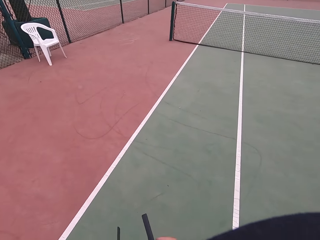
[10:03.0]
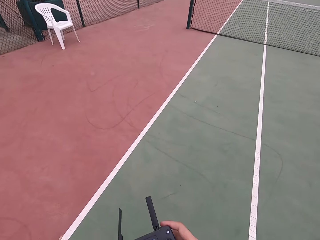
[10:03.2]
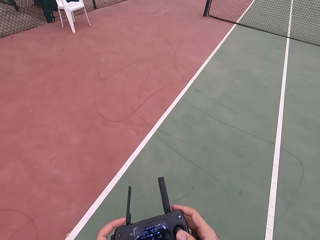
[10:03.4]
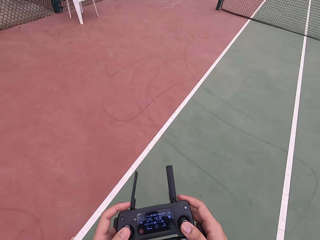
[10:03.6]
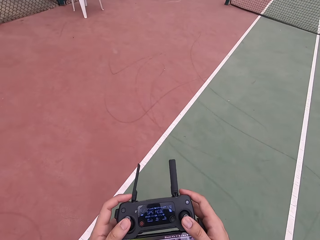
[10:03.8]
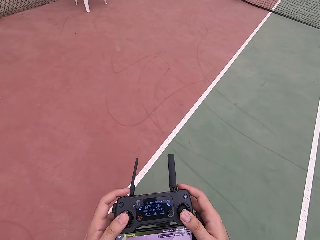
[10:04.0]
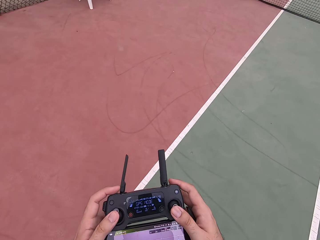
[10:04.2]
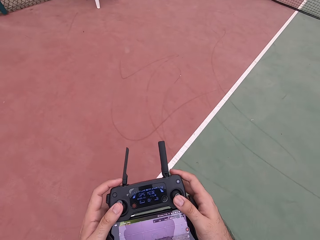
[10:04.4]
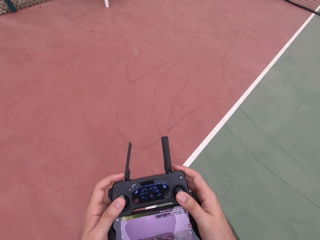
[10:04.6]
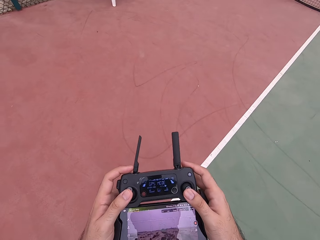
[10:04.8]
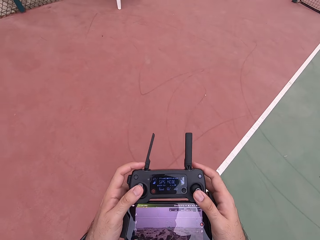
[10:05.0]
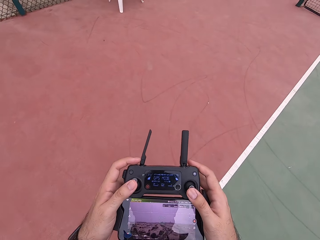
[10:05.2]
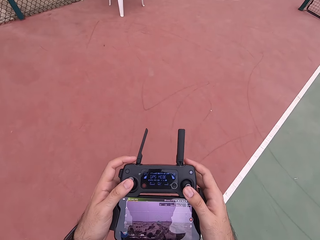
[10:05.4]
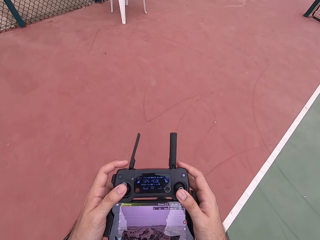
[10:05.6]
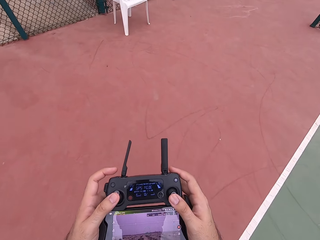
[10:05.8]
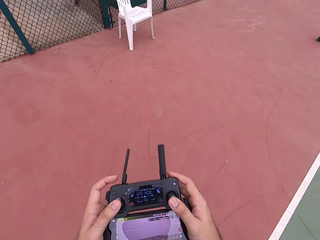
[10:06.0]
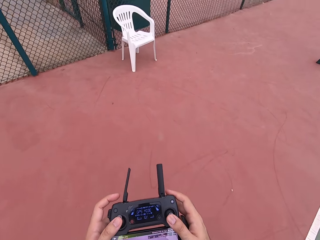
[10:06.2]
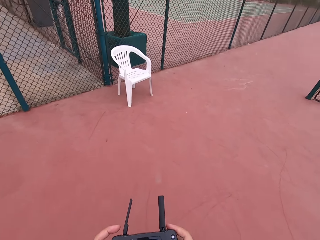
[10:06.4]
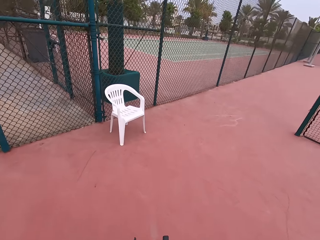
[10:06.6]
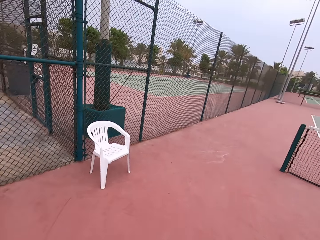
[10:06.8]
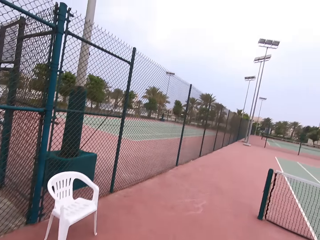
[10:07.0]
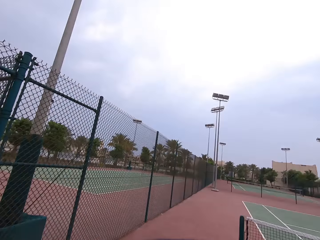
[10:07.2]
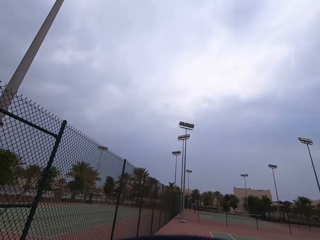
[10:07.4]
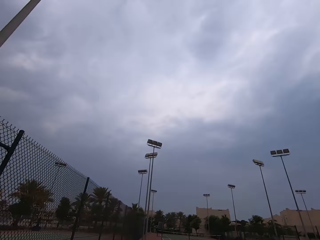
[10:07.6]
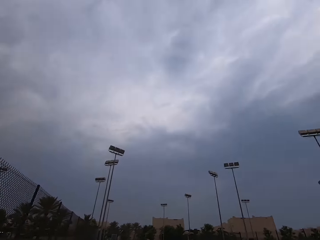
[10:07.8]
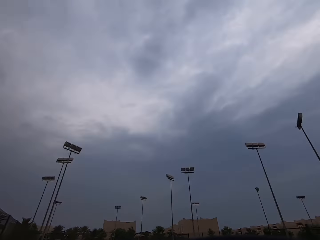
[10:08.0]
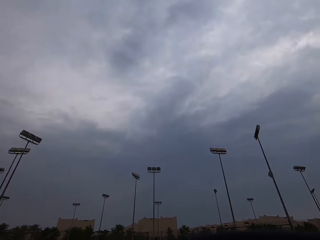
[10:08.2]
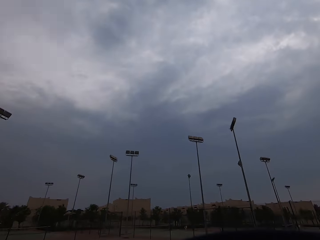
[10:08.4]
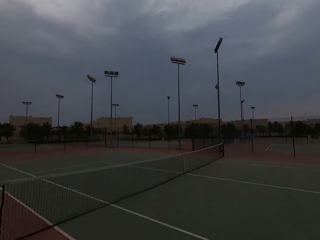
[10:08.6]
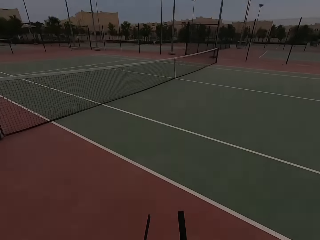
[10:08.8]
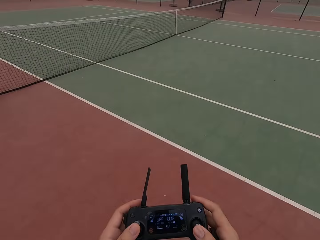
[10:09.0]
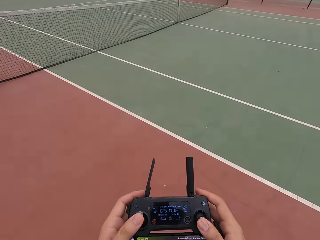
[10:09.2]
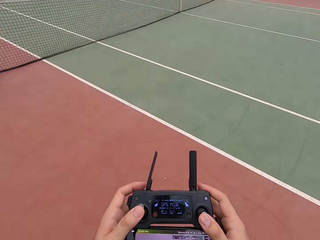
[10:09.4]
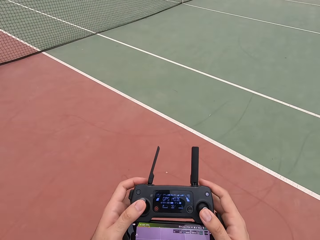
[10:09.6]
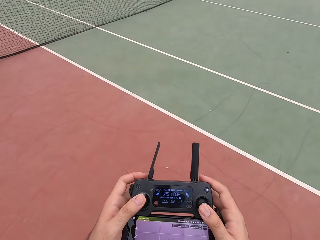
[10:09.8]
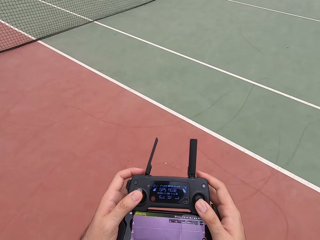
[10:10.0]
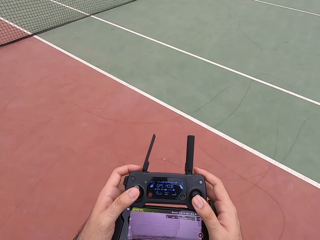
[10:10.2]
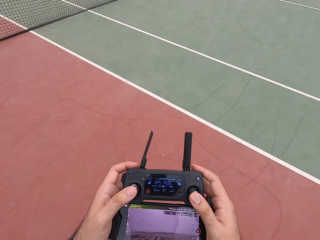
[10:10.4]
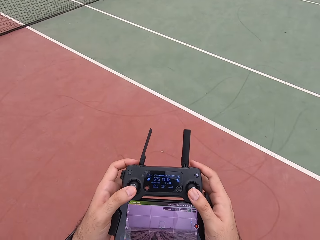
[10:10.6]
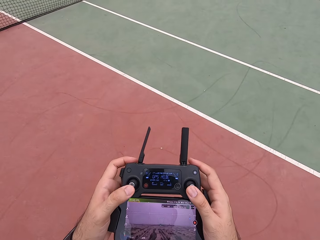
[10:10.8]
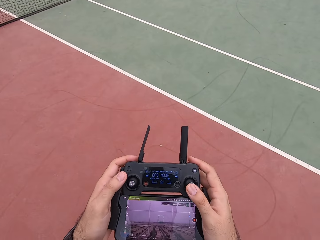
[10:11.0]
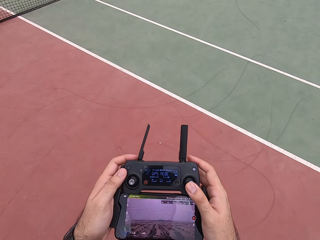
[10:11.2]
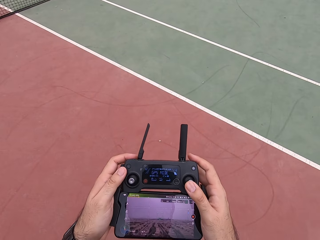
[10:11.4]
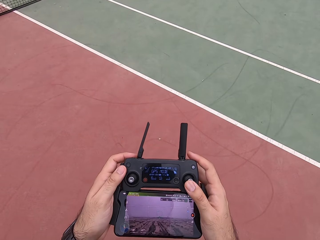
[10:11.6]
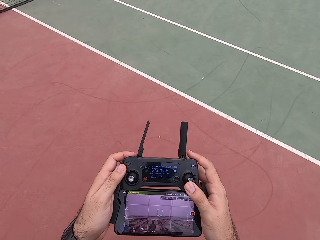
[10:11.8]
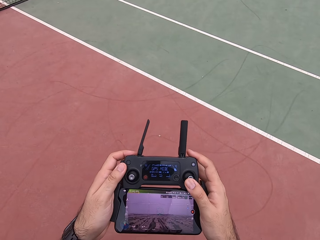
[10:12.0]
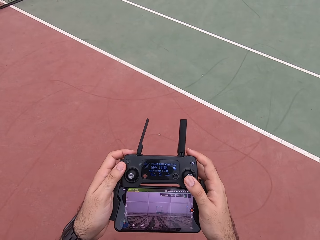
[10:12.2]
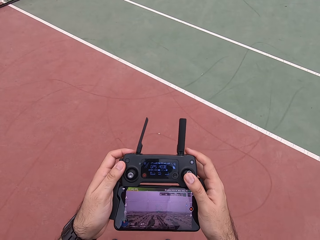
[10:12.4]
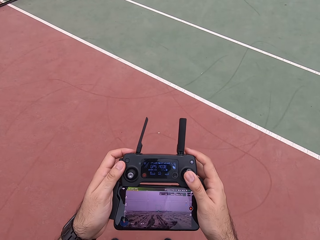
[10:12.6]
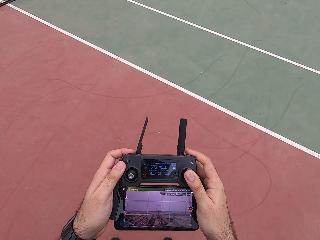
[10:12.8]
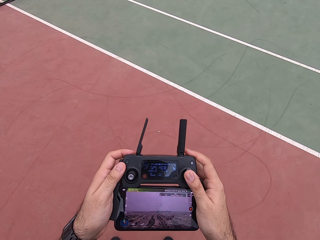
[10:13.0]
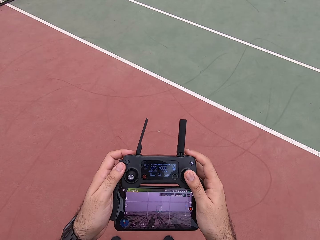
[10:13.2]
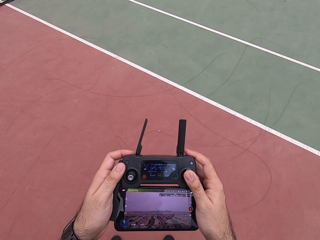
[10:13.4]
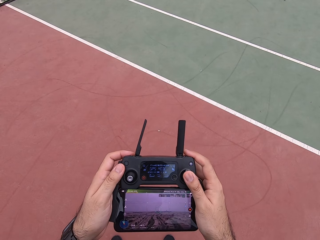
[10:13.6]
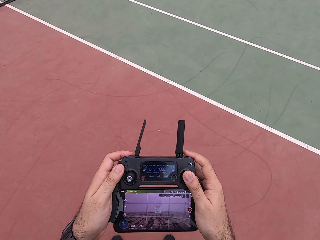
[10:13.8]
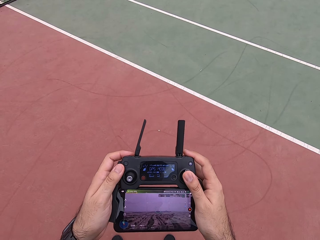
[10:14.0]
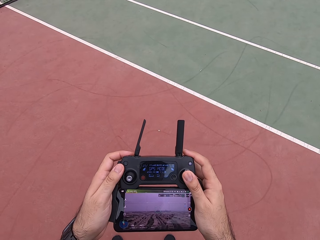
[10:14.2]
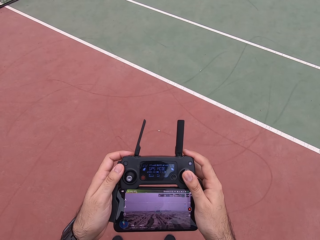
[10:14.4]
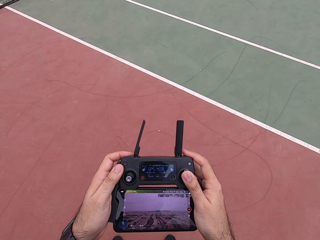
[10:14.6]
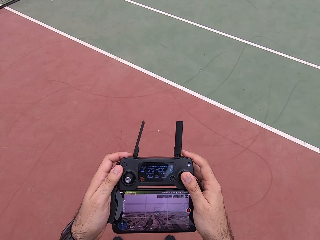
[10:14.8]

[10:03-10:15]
The camera wearer looks up. They use the drone remote.

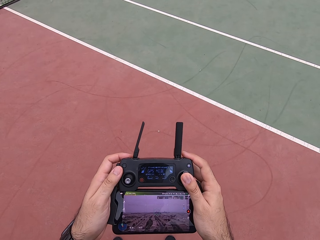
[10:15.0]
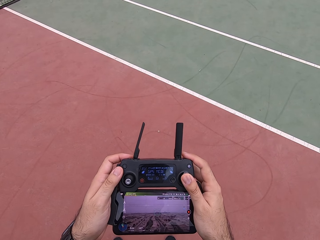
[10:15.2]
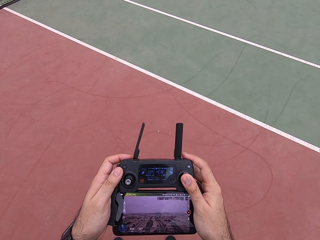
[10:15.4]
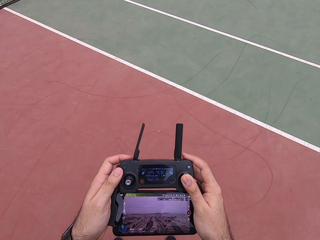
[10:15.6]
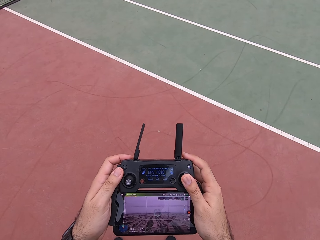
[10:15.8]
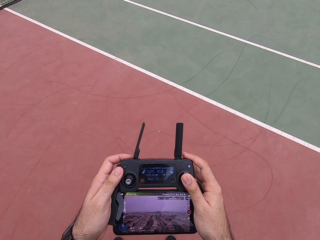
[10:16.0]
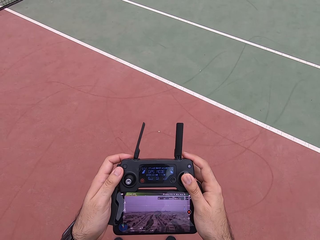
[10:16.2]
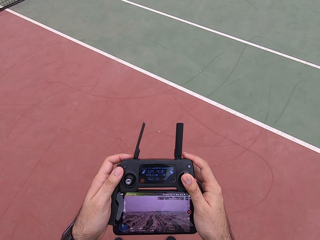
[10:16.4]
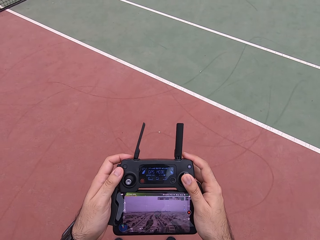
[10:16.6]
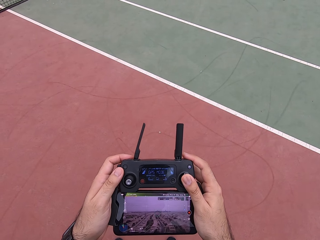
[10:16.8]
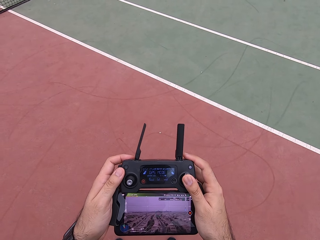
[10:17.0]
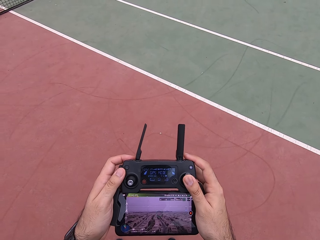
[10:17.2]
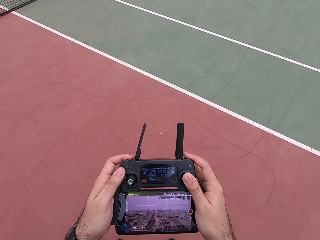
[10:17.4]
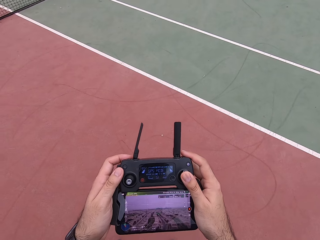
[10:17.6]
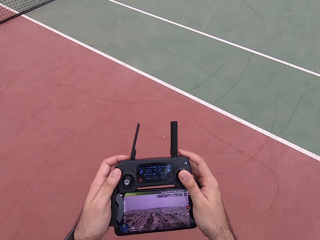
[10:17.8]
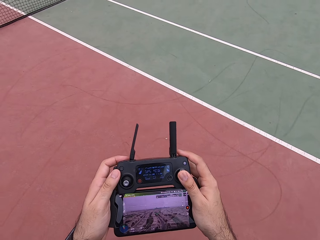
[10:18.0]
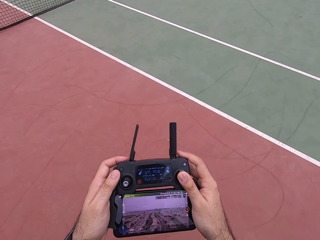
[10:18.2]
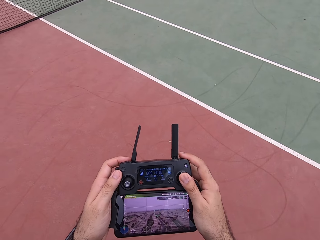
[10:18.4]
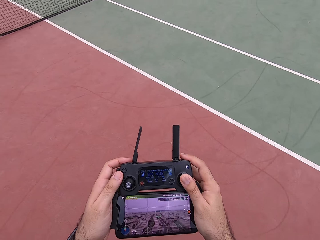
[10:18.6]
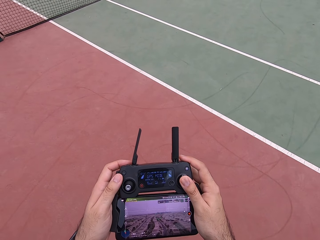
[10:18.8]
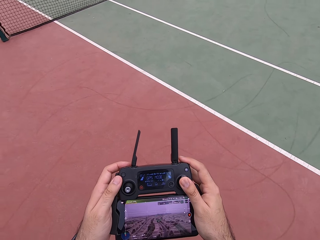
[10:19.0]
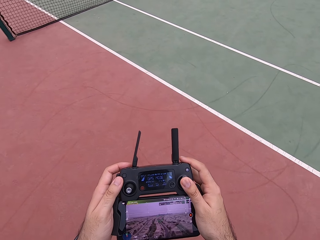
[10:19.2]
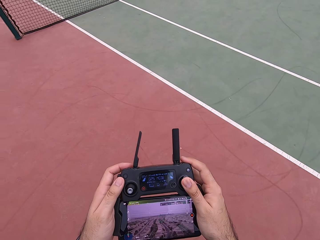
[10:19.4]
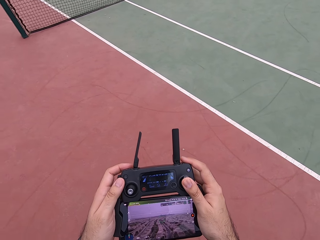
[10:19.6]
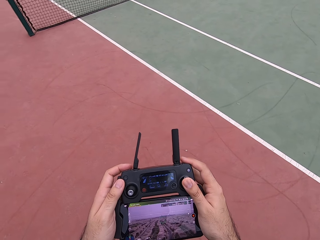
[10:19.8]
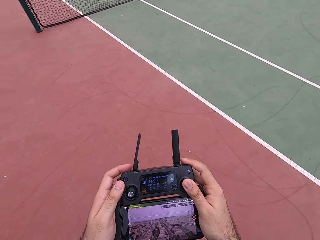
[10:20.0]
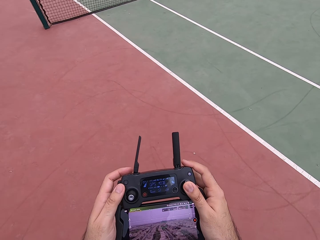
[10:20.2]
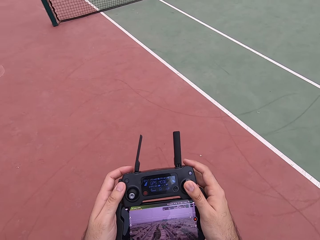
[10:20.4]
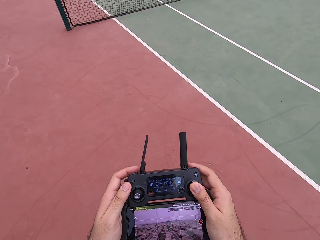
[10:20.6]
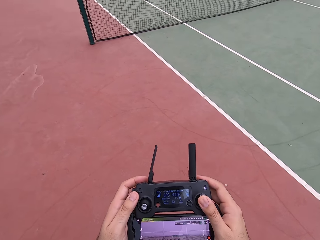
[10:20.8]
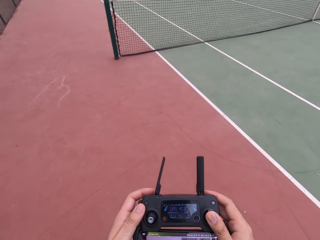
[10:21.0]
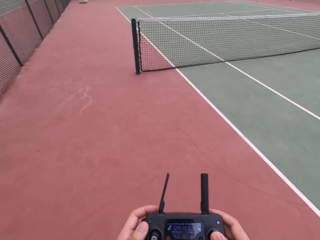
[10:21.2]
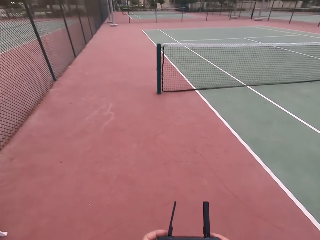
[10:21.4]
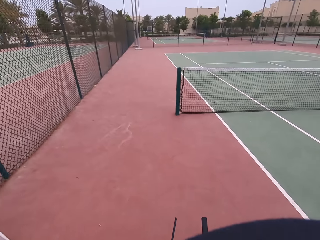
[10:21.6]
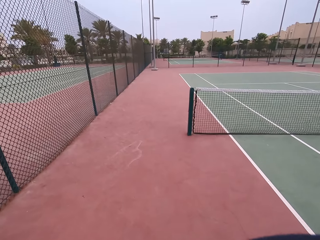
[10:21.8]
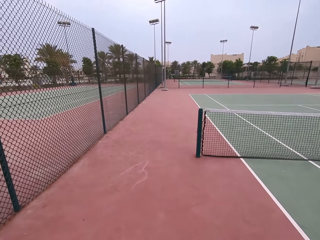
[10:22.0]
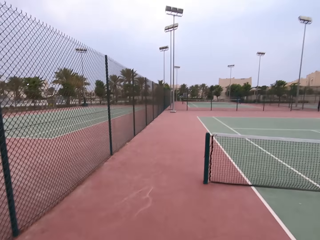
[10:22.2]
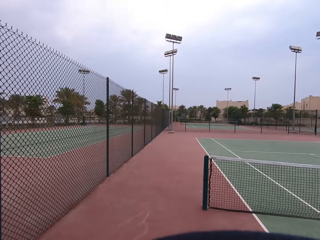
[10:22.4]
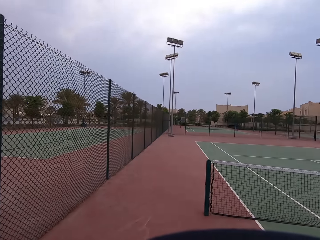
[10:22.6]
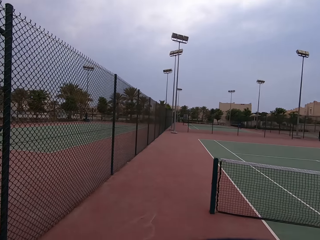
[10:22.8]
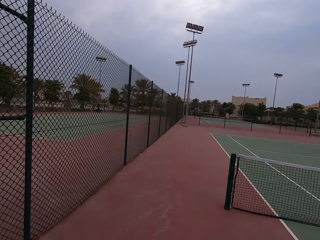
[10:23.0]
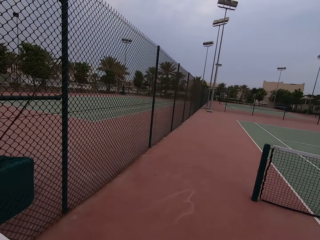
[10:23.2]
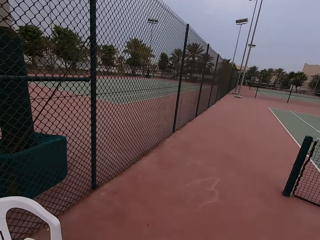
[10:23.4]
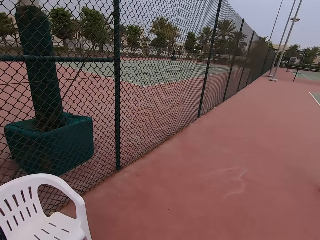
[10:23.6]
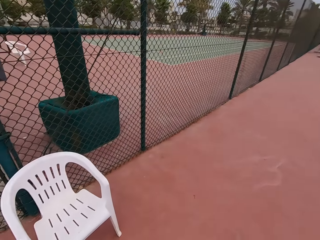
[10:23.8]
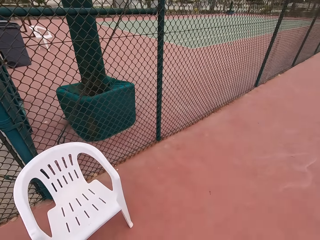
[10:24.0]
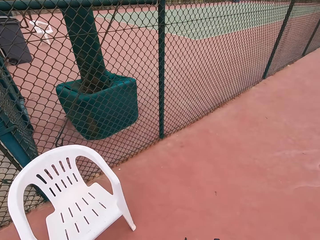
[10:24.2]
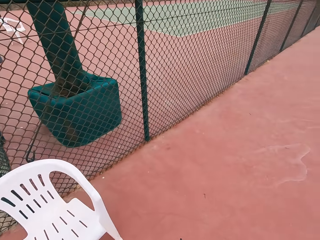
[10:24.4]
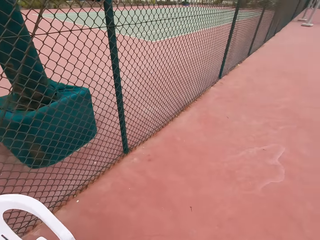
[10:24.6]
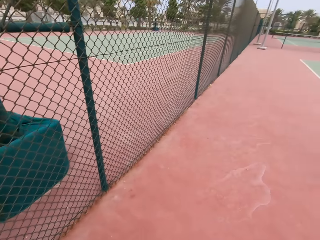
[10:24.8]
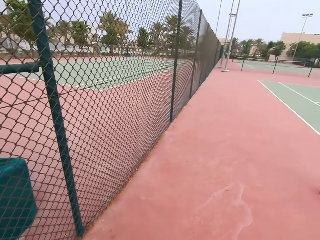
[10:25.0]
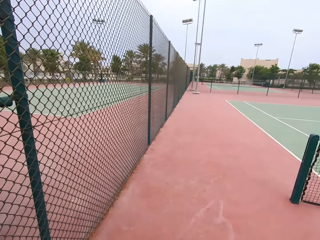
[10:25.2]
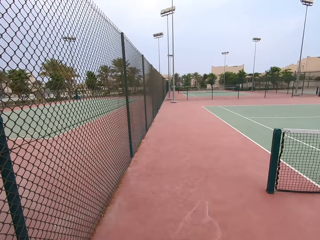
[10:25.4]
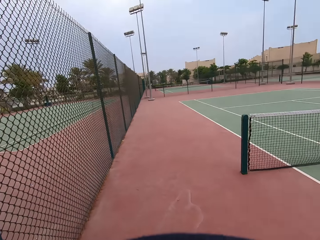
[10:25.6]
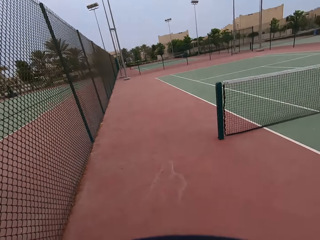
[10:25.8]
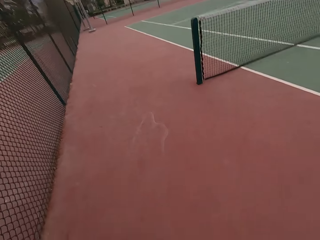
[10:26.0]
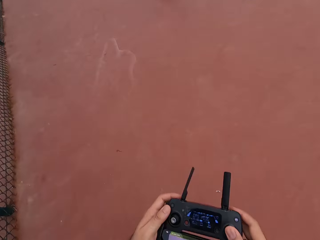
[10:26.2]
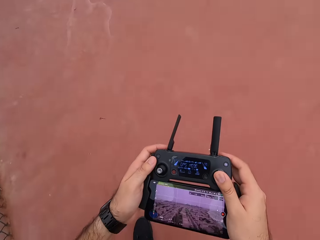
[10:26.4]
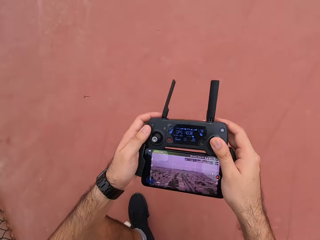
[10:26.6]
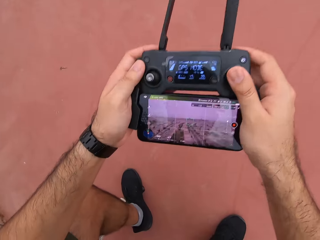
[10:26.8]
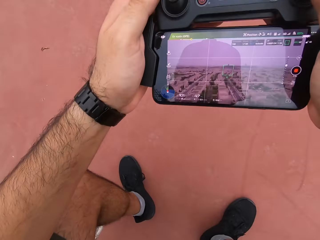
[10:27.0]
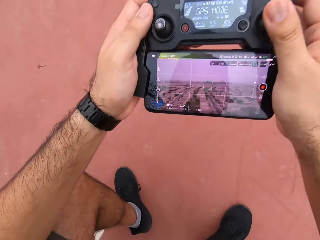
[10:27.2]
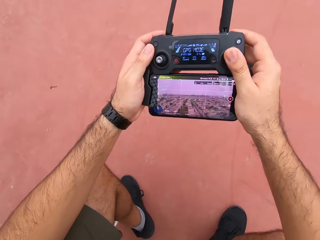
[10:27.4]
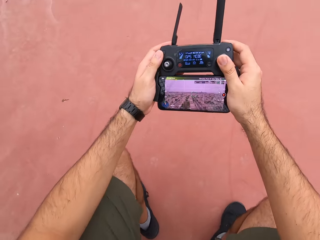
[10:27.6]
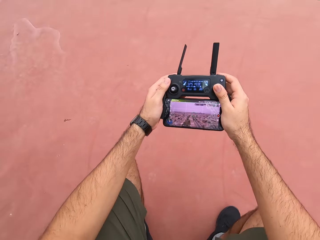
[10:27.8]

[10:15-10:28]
The camera wearer sits on a chair.
